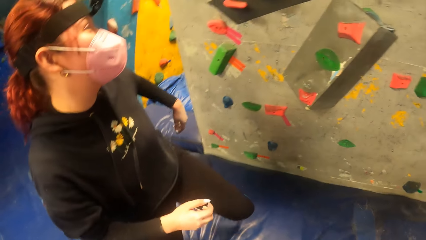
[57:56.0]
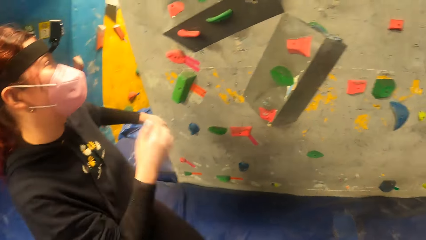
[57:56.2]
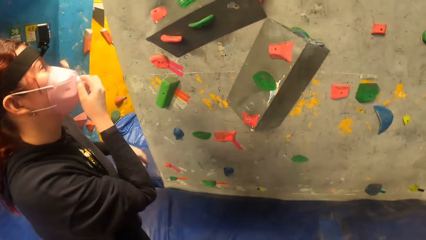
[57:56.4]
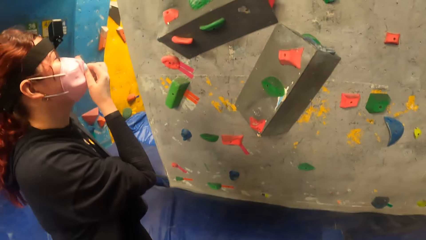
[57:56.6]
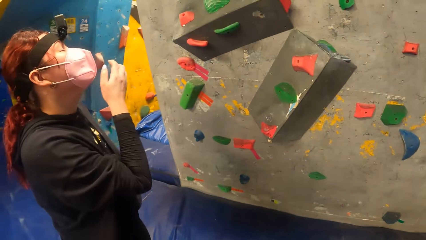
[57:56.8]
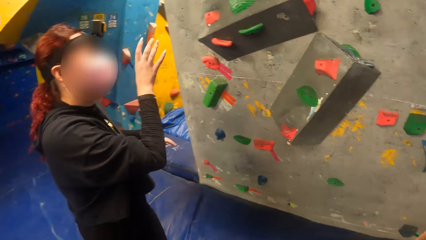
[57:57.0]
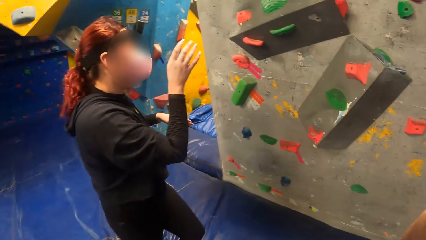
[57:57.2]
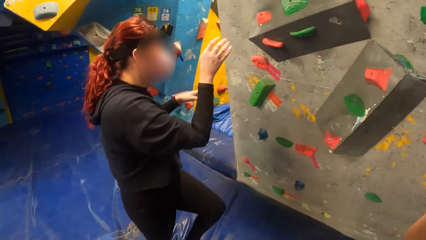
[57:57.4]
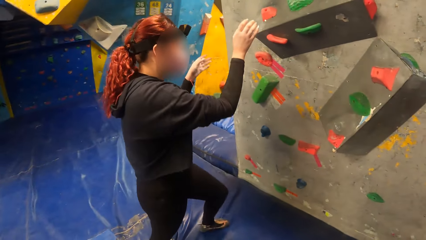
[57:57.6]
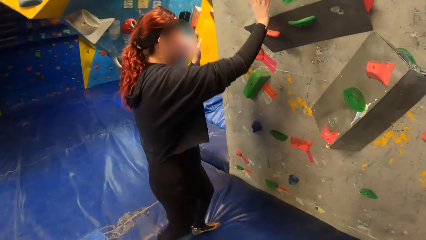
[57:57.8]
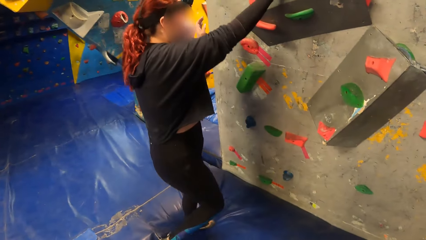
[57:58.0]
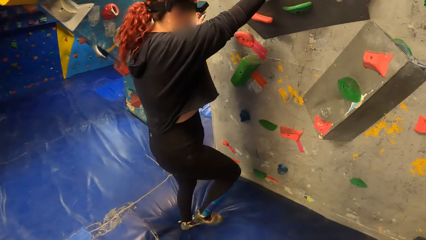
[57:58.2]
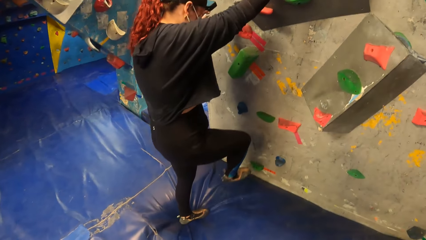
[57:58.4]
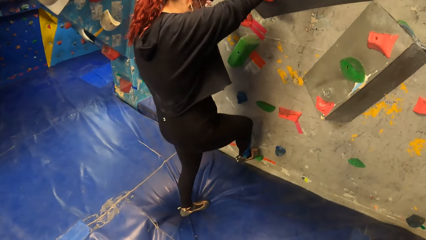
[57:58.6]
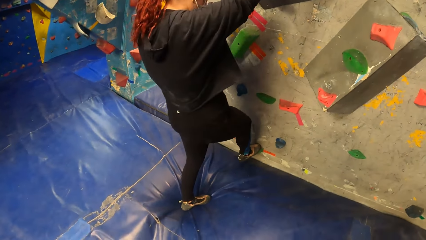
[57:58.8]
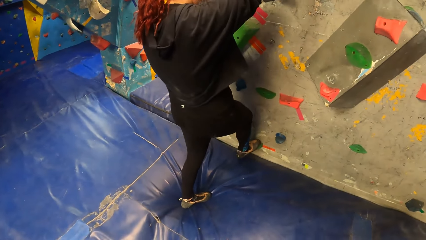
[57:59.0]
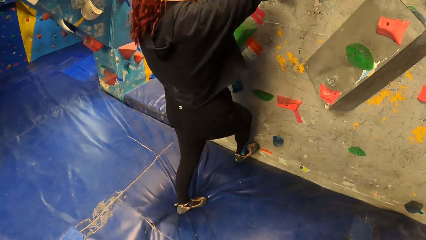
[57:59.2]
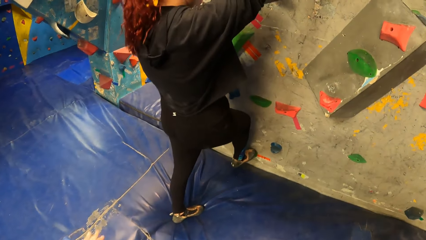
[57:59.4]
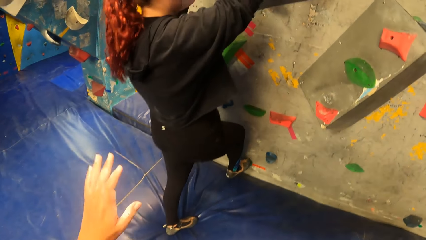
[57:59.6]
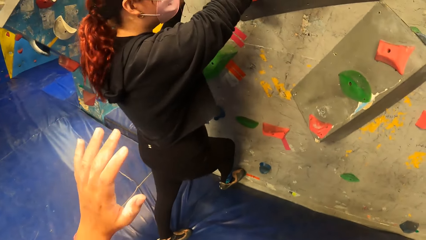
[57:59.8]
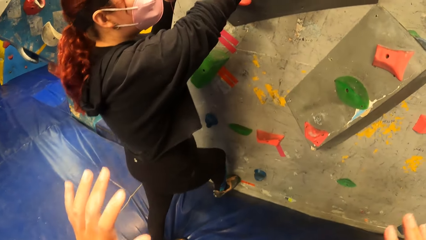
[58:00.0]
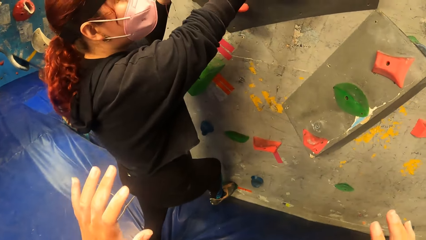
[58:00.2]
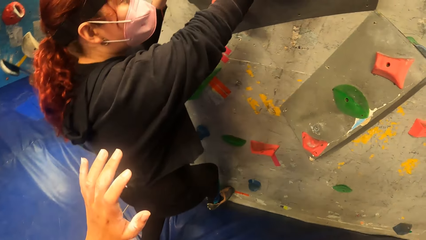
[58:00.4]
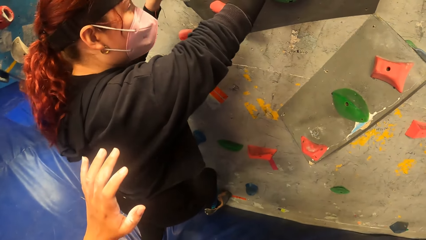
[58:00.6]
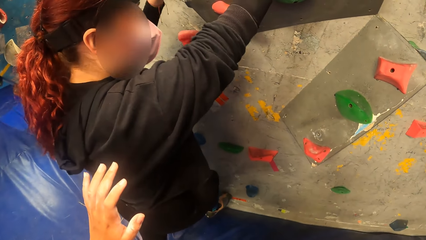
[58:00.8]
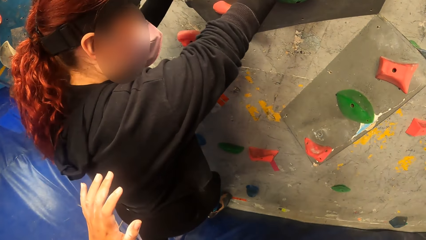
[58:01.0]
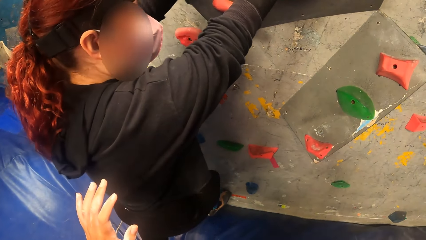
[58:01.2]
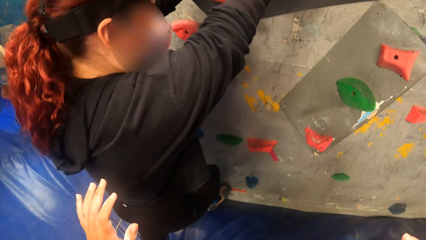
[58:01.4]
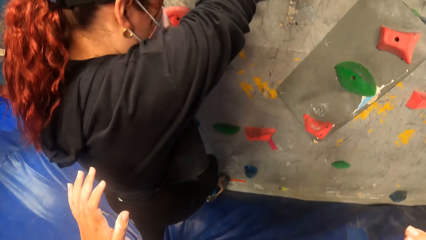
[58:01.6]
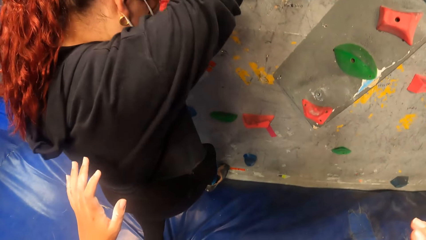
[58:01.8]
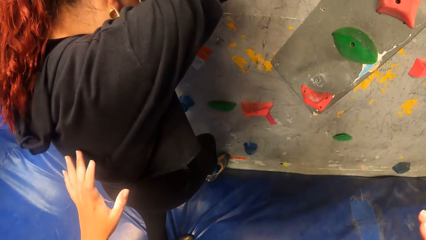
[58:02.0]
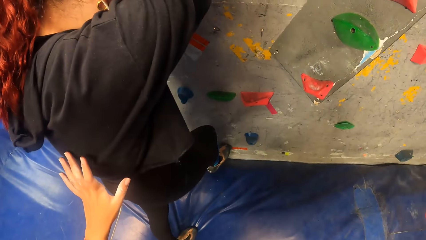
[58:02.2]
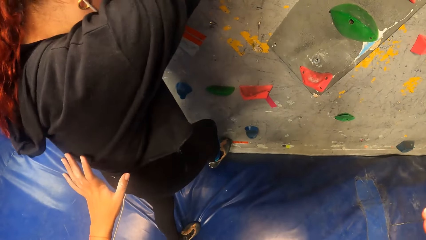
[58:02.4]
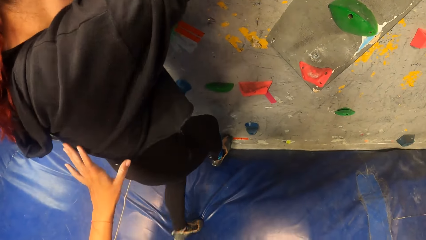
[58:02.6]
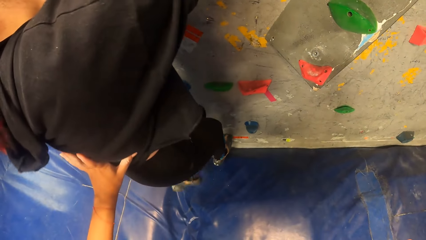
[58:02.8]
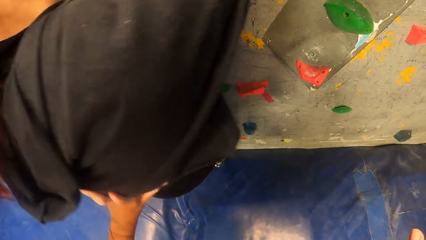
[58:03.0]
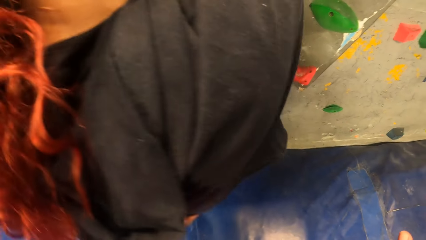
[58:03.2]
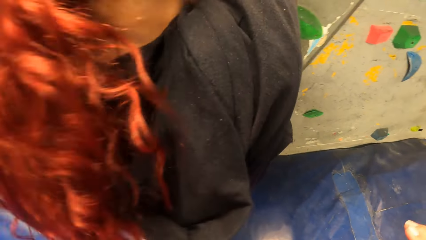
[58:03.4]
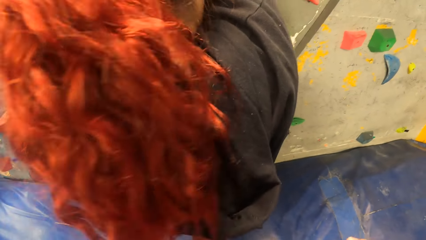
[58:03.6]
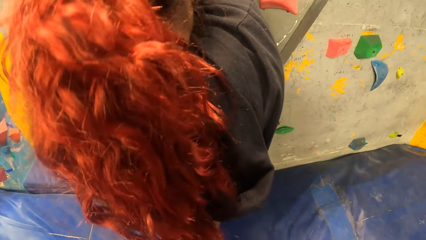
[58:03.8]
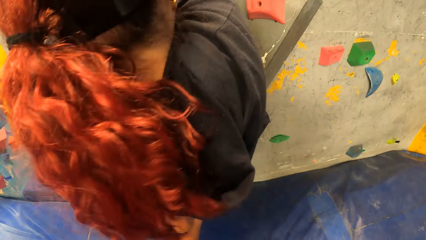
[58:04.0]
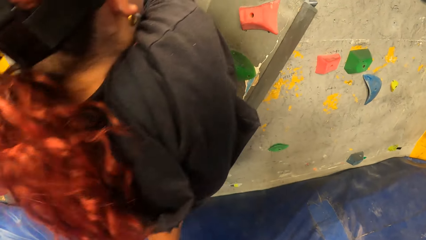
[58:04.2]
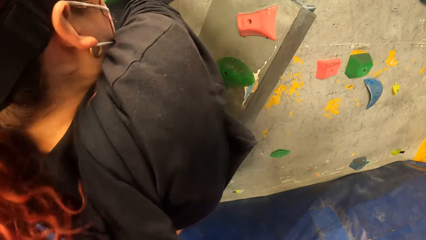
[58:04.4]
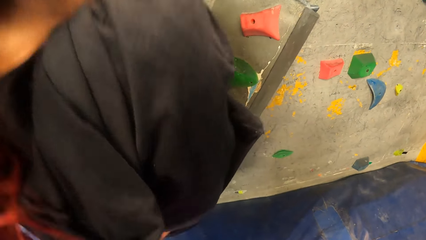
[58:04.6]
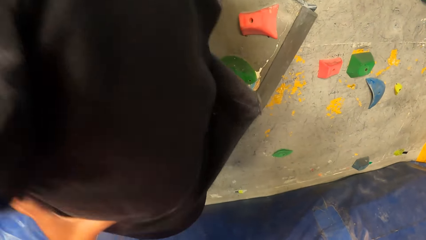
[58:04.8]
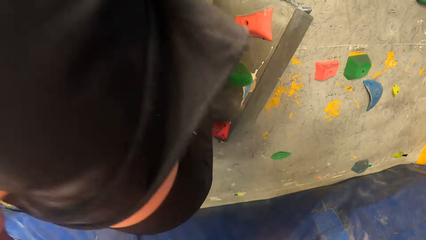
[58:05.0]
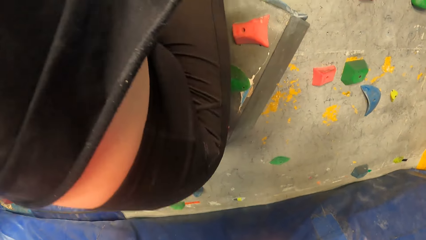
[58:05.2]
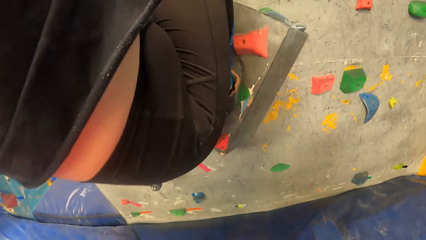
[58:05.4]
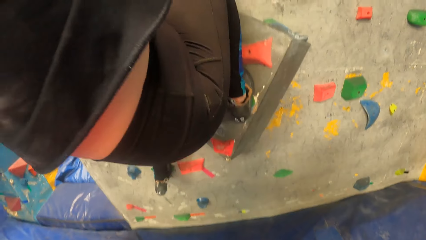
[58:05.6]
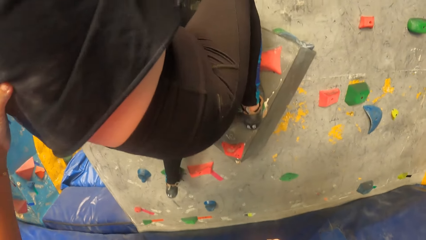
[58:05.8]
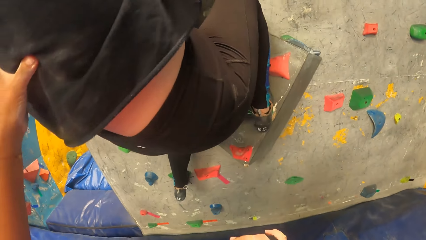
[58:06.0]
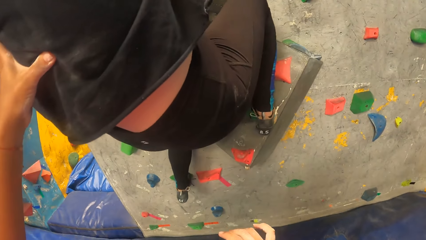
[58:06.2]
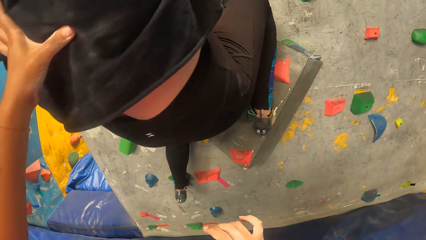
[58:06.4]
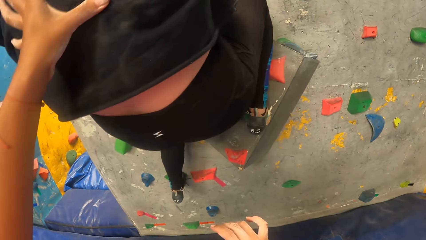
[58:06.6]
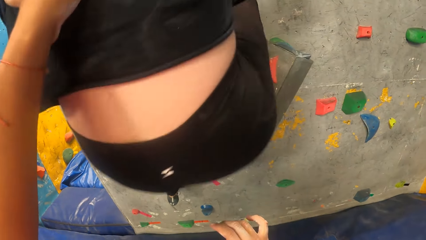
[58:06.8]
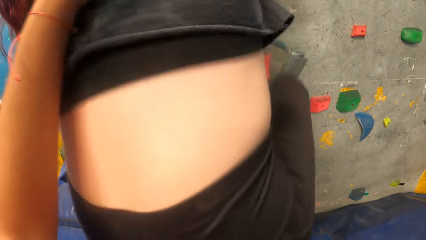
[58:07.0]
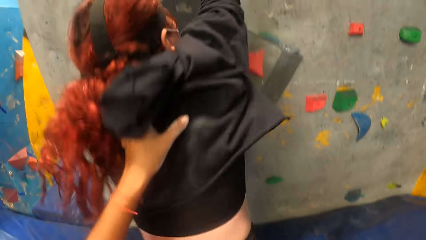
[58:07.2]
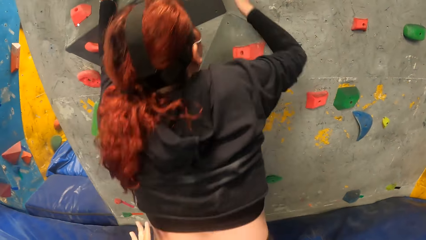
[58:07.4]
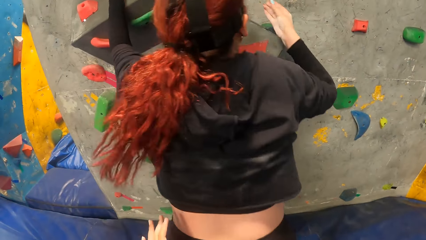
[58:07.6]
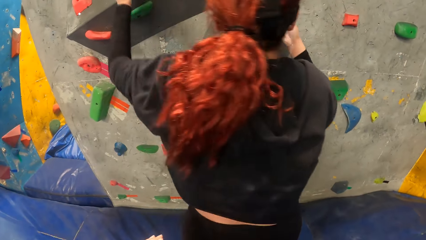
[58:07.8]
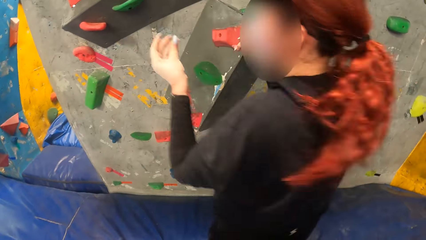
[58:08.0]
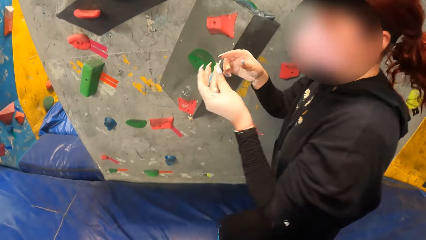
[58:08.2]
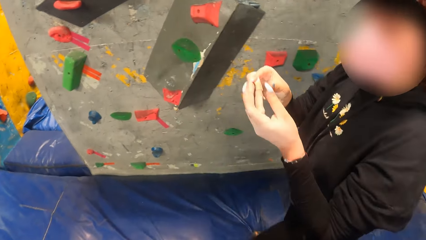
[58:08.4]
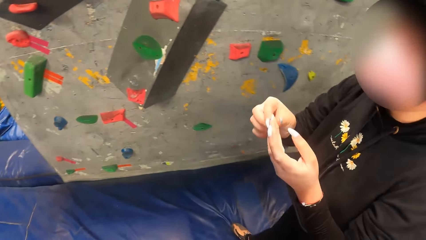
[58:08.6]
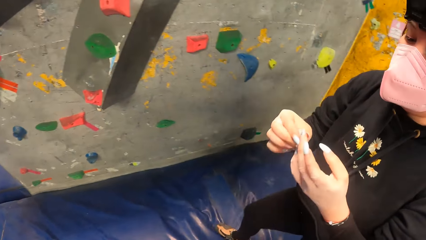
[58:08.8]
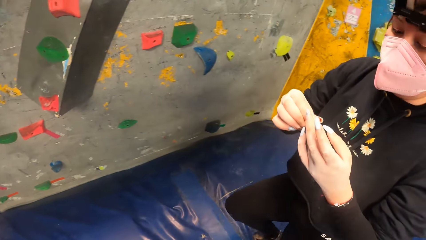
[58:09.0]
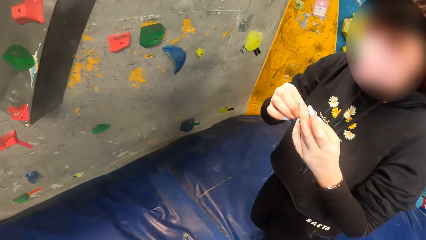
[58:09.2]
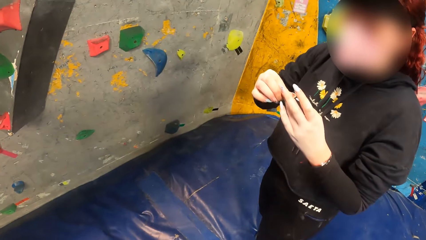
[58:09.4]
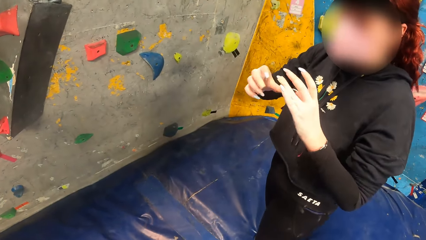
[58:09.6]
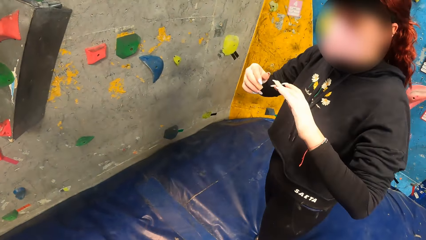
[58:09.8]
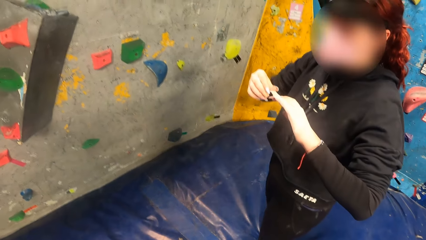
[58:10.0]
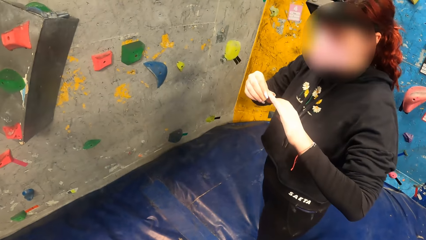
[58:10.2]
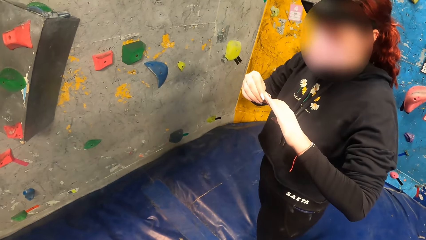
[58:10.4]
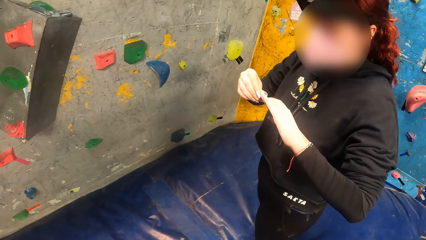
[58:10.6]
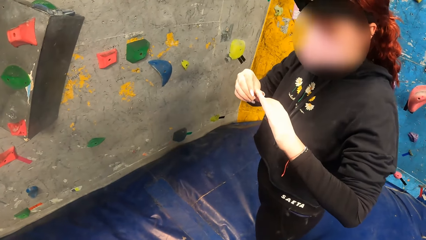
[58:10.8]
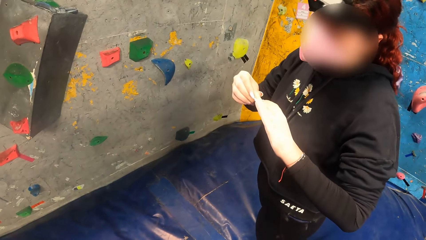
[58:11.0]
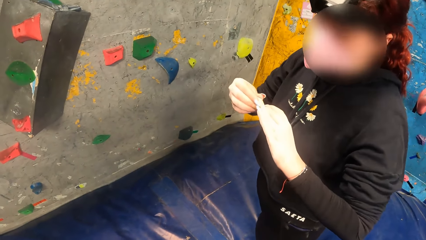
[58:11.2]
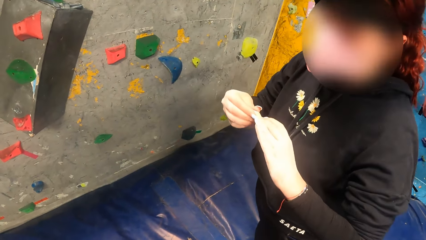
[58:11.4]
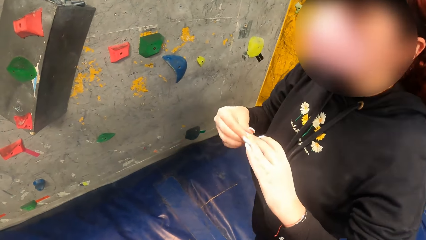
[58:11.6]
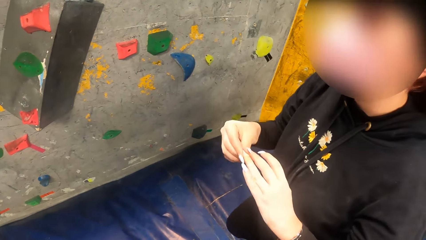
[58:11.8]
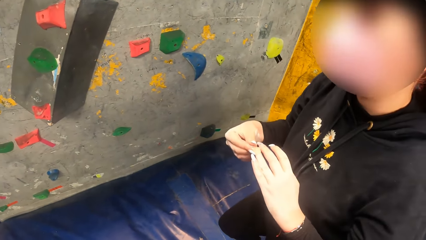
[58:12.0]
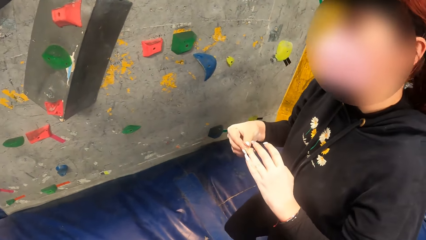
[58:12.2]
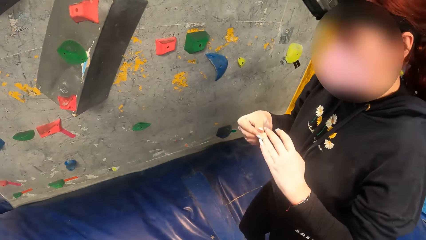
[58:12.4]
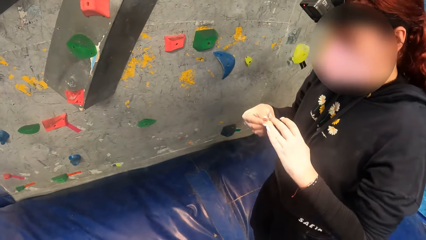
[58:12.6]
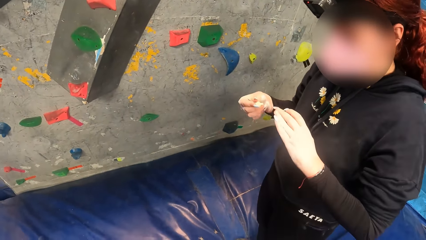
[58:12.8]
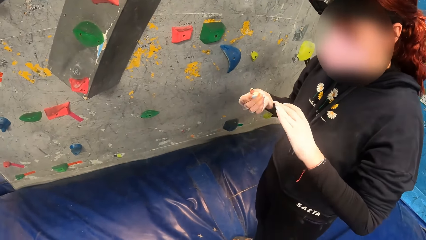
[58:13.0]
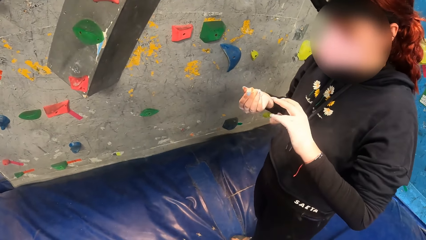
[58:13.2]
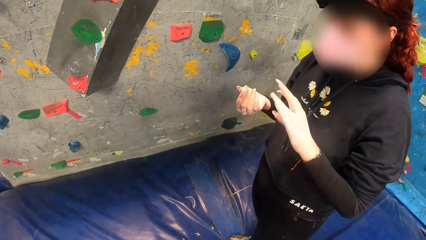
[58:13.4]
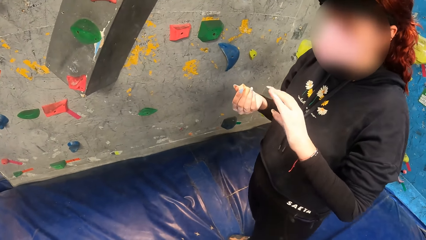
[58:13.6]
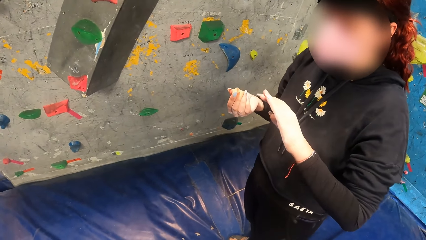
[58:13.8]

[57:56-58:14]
The woman rock climbs. The camera wearer supports the woman to climb the wall. The woman jumps down on the safety foam. The camera wearer dialogues with the woman.
